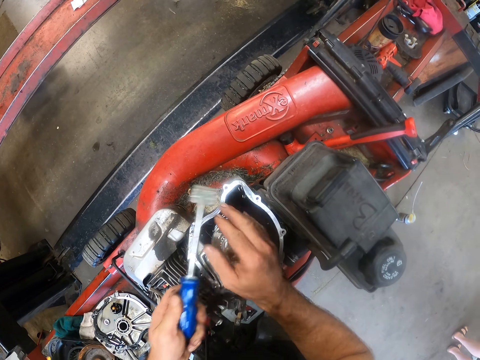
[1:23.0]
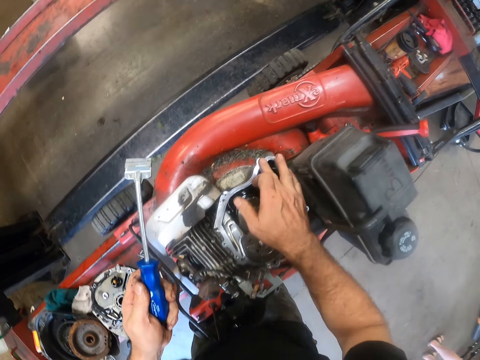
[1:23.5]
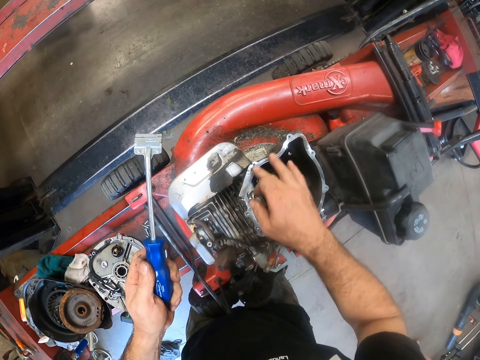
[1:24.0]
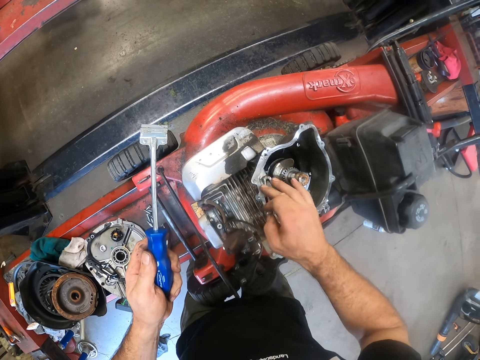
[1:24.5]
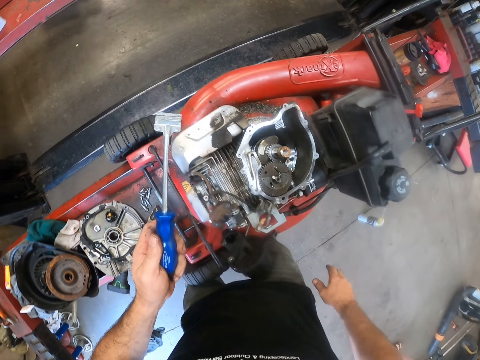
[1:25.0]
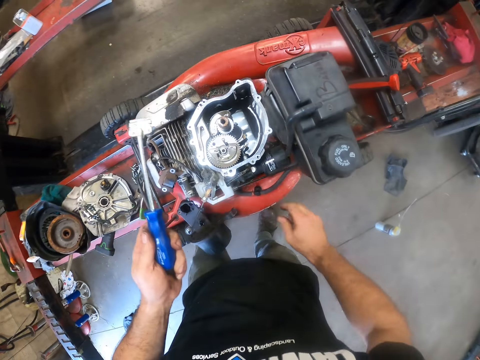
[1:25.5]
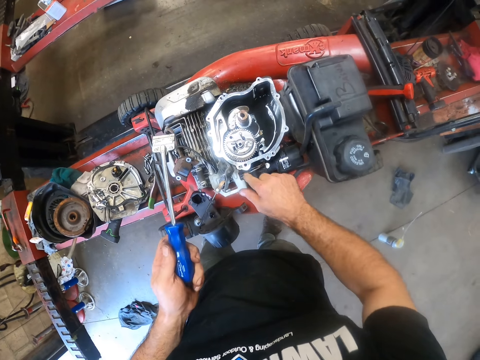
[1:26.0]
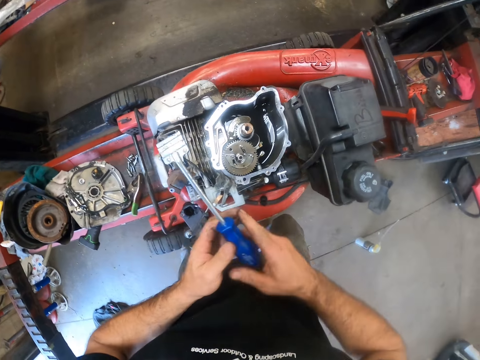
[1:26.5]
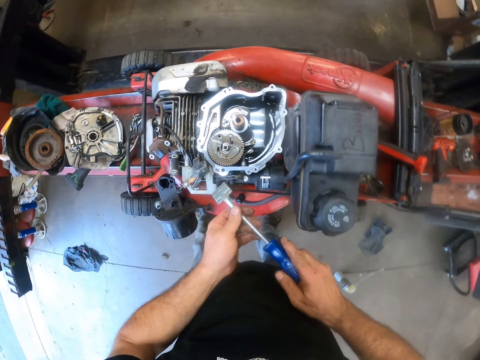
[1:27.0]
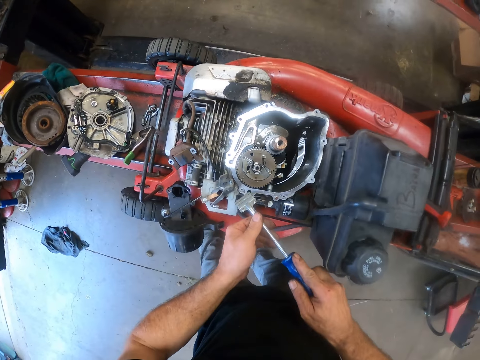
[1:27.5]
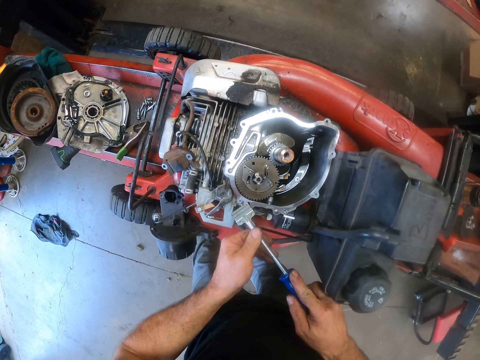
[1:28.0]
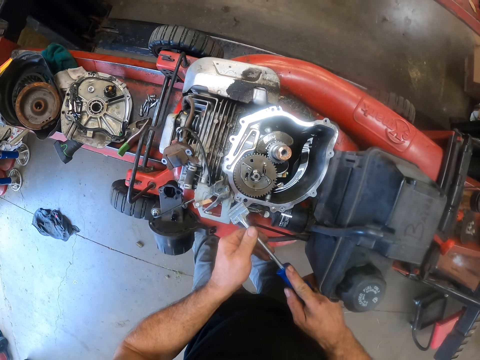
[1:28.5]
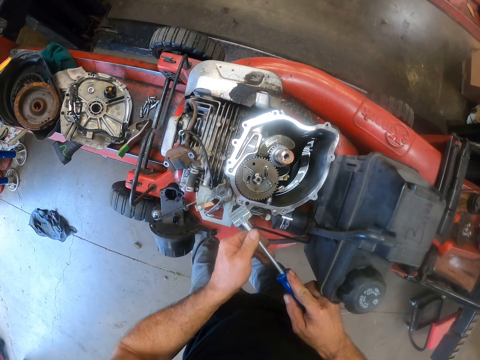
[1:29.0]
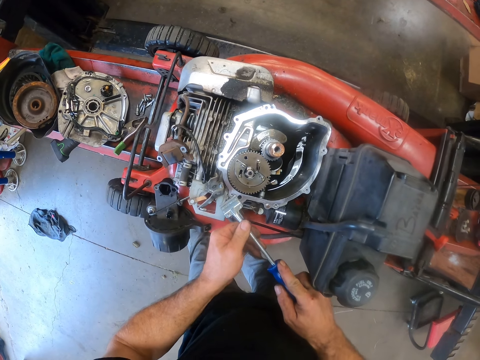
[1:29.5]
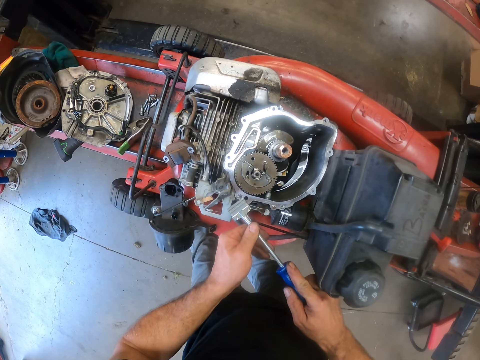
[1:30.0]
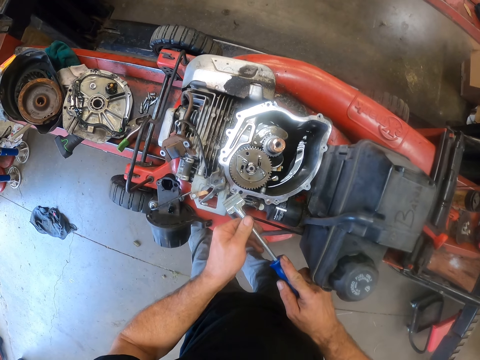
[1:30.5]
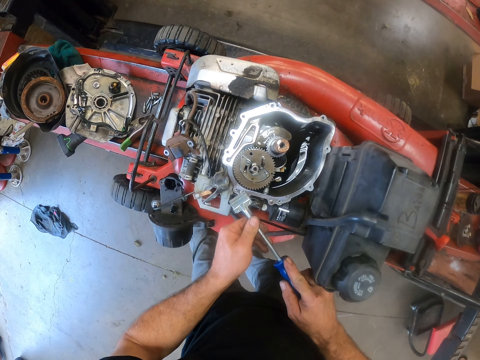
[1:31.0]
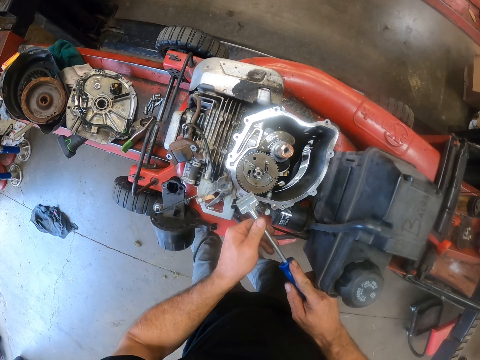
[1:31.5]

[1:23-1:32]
The camera wearer cleans dirt off the engine body with his right hand. He scrapes the engine body with the scraper.

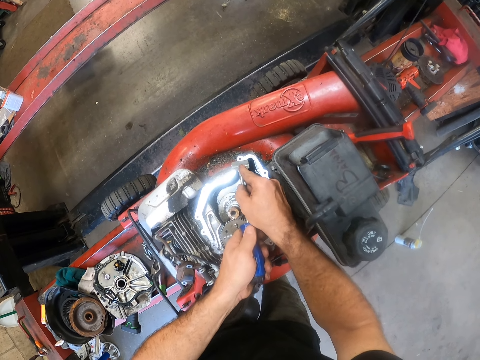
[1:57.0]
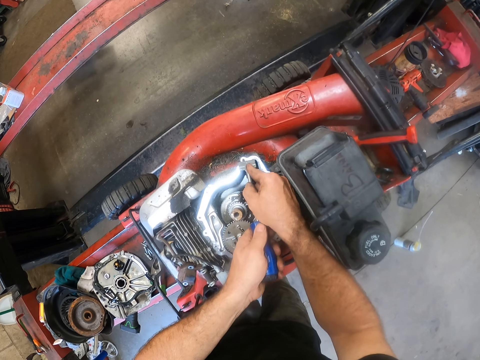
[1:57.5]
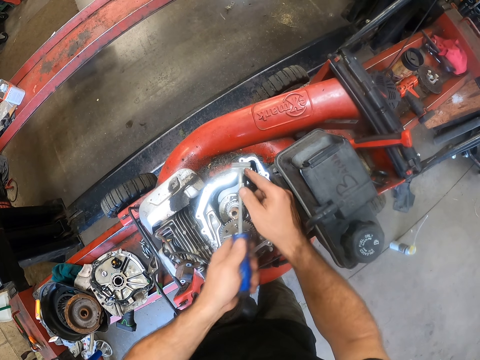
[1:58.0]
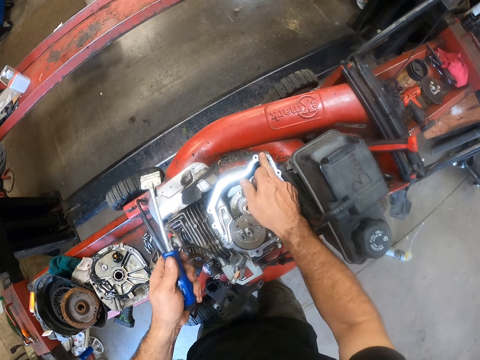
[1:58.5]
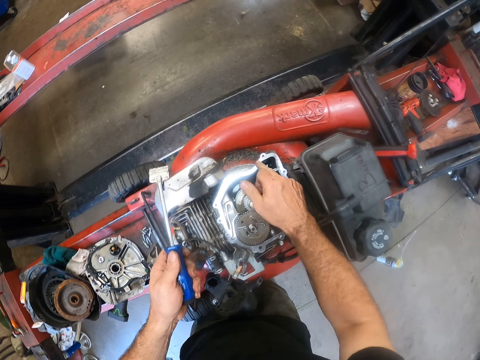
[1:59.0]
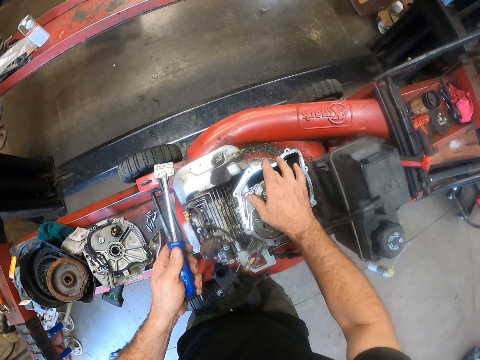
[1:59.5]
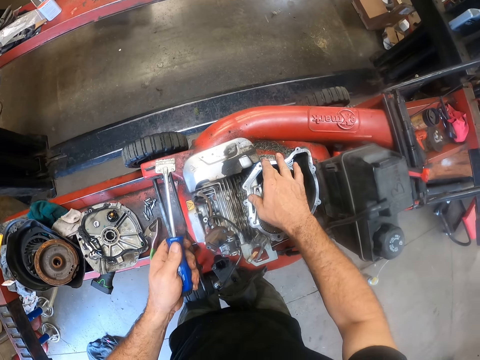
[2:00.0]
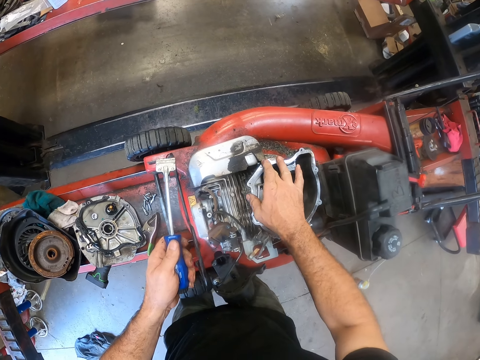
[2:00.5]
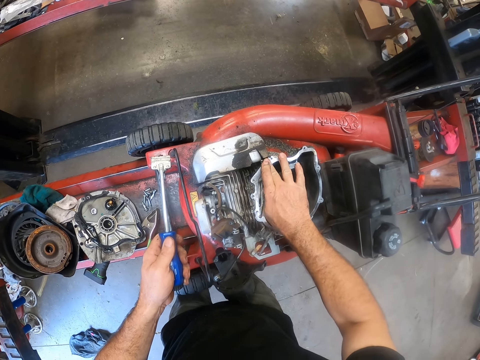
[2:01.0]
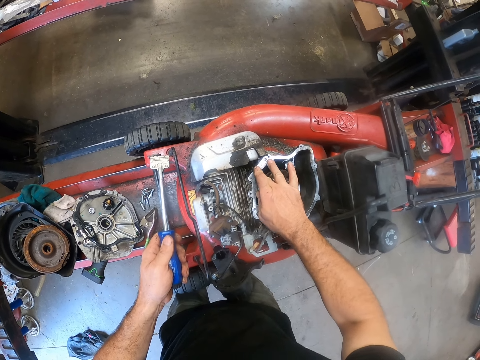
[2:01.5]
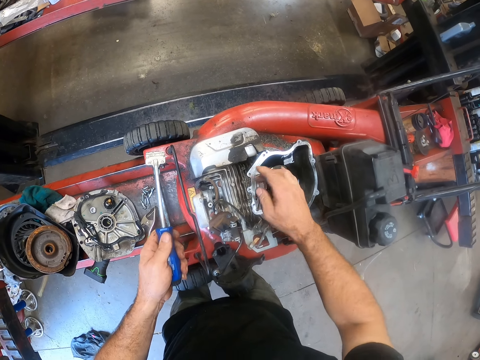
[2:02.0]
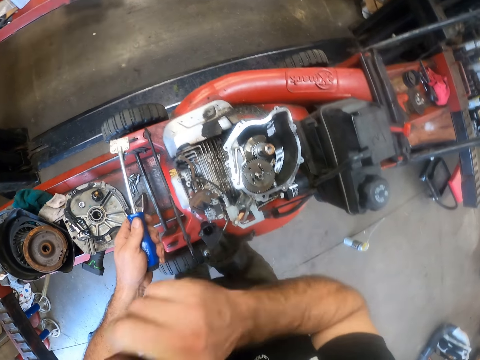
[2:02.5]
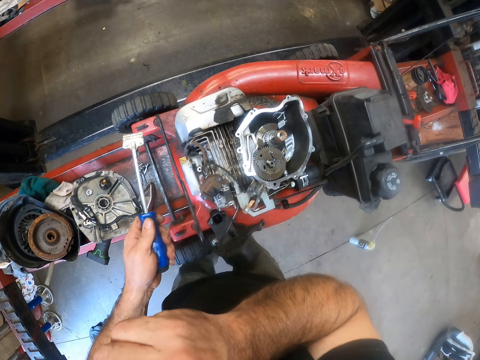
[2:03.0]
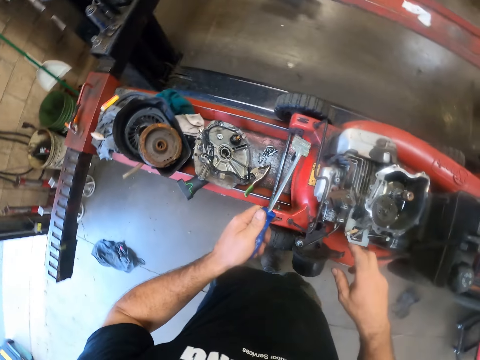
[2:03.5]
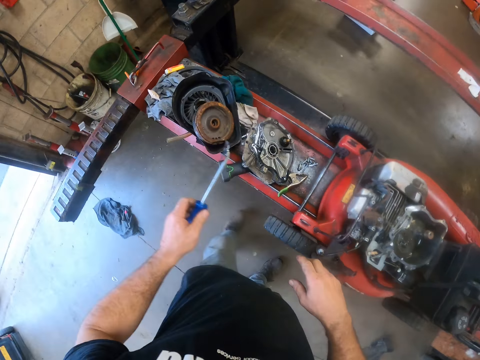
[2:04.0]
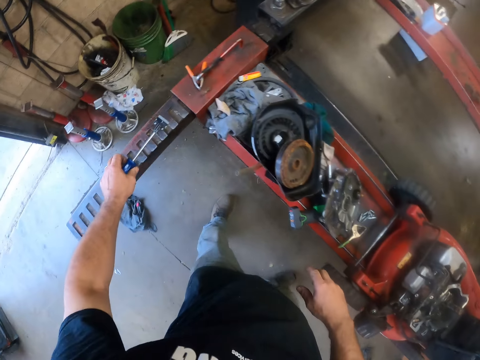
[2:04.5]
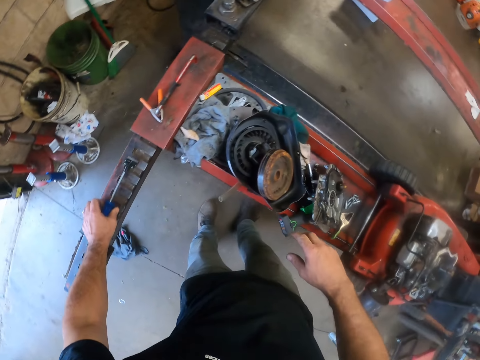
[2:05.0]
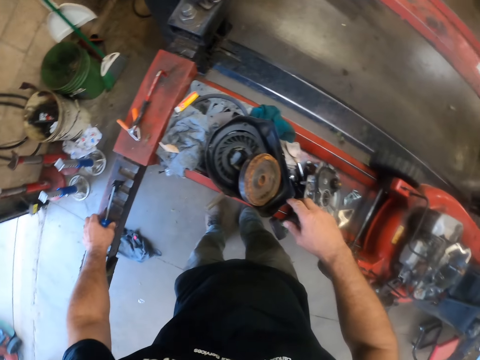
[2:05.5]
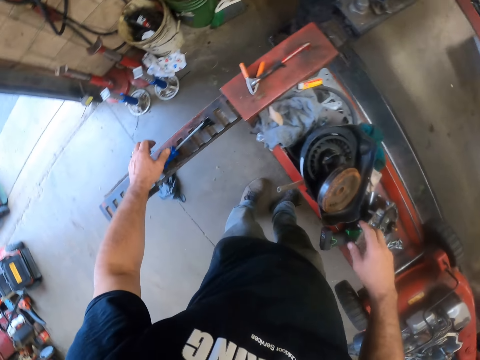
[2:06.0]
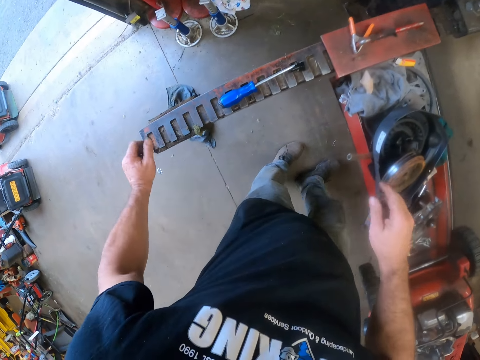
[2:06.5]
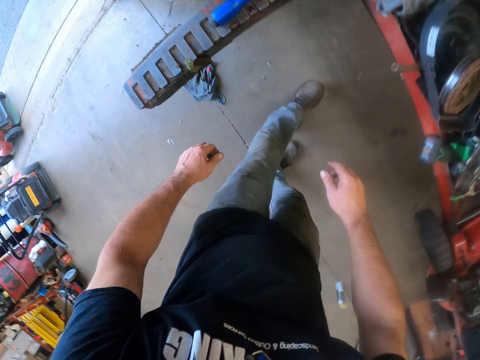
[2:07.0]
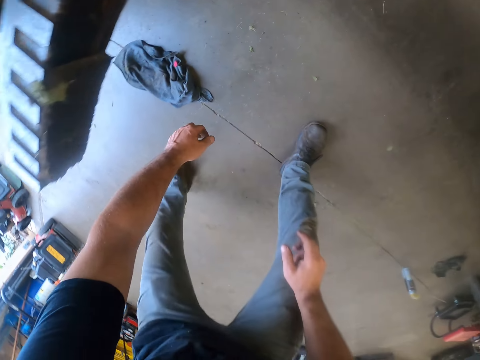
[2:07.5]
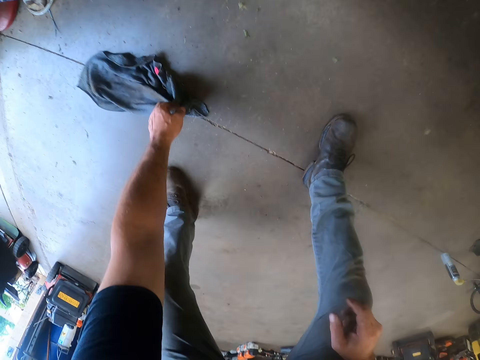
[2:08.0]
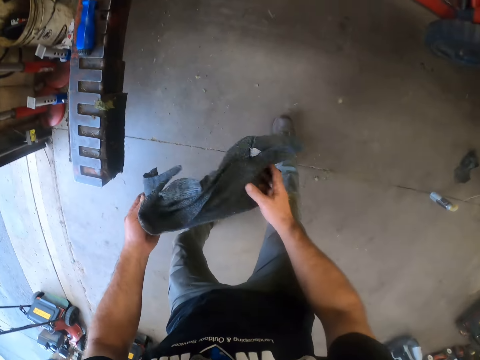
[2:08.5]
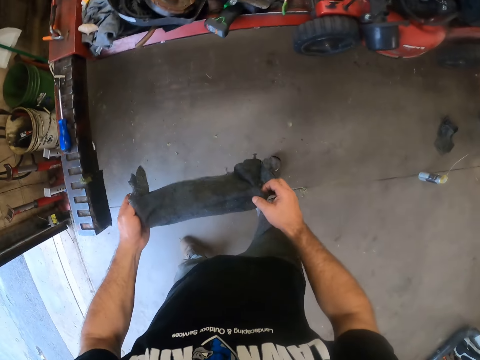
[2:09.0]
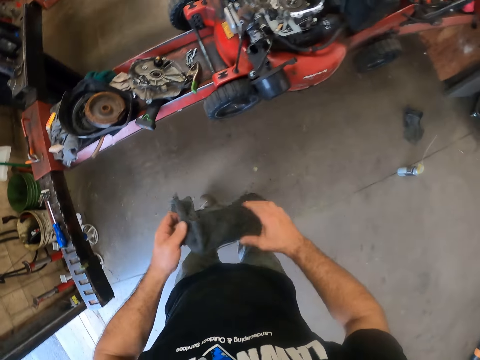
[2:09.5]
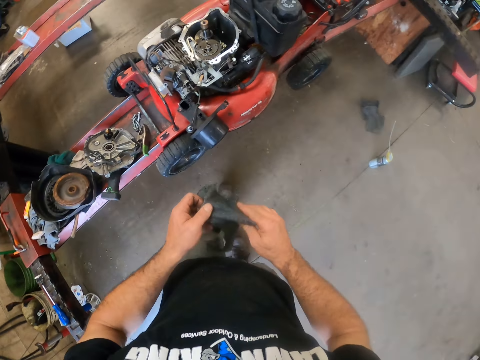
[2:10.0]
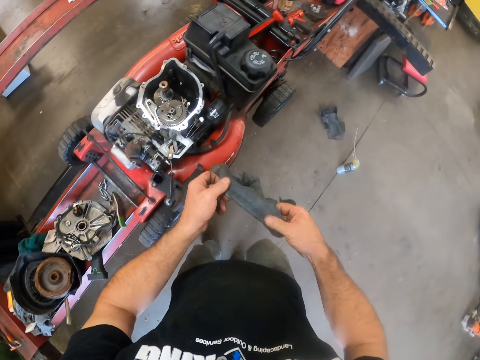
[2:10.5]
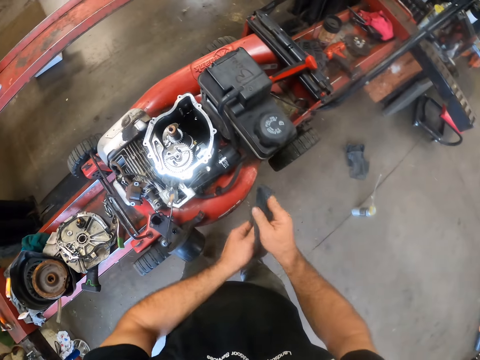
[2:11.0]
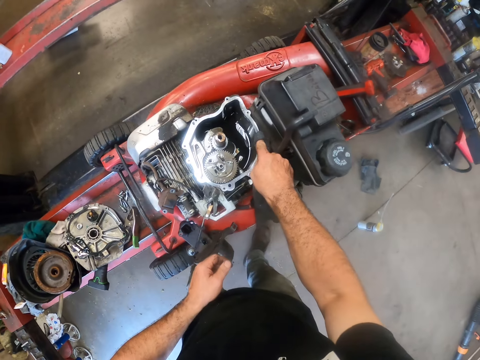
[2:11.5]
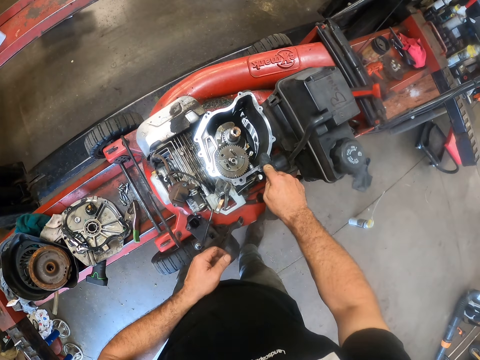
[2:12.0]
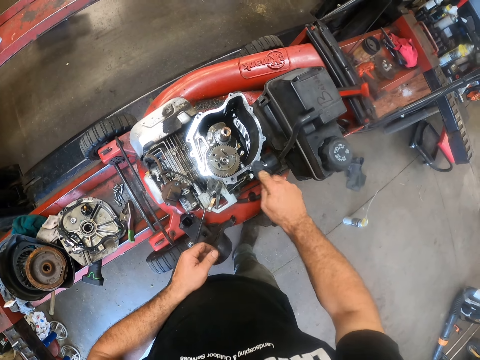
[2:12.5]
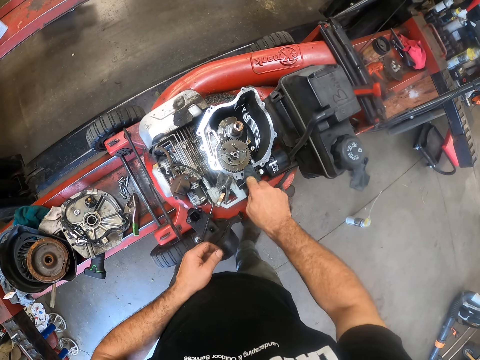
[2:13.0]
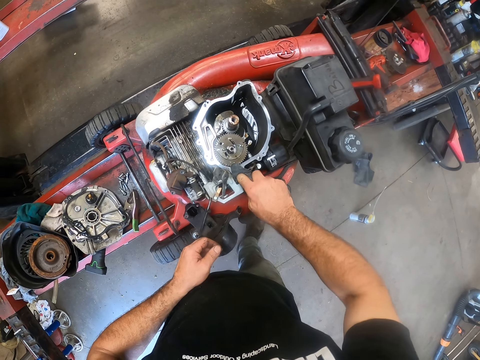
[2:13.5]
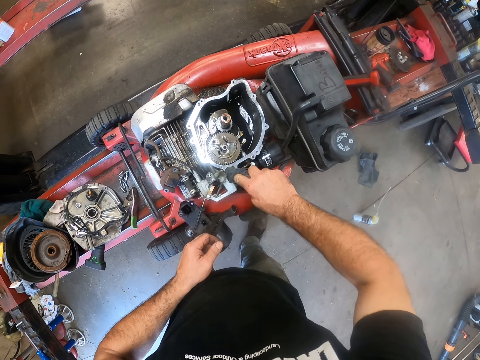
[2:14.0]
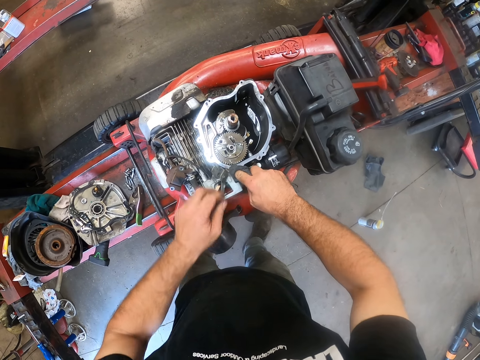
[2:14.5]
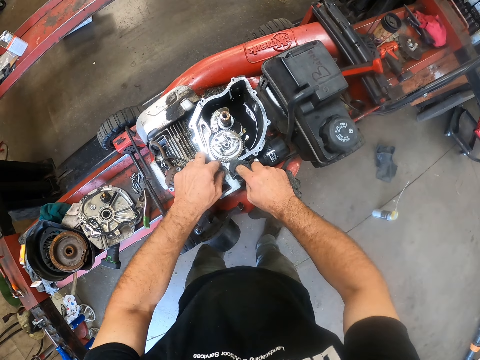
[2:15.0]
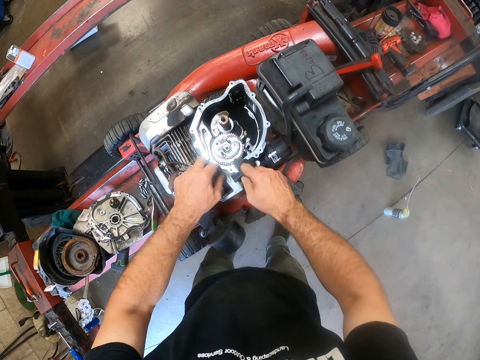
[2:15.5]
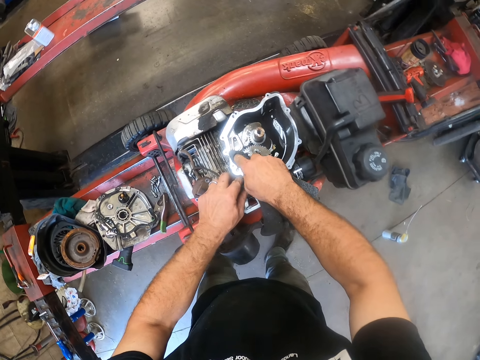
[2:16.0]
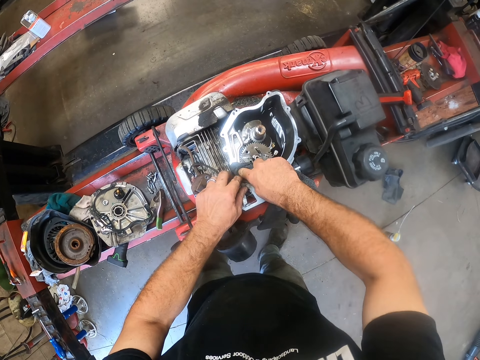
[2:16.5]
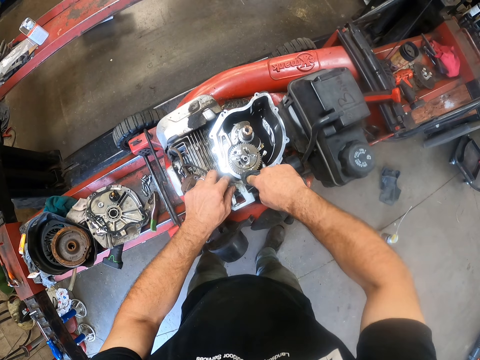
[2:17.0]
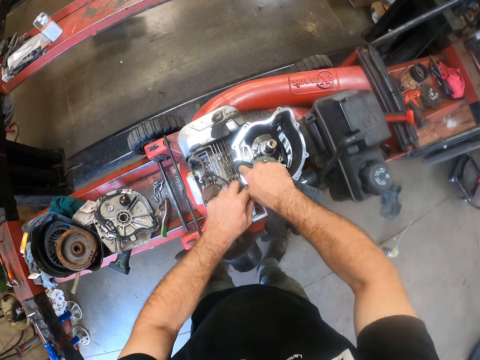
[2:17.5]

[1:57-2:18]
The camera wearer cleans dirt off the engine body or engine top with his right hand. He raises his right hand to his nose. He drops the scraper on the platform. He bends down and picks up a cloth on the floor. He wipes the engine top with the cloth. He touches something. He wipes the engine top with the cloth. He holds the engine part with his left hand.
